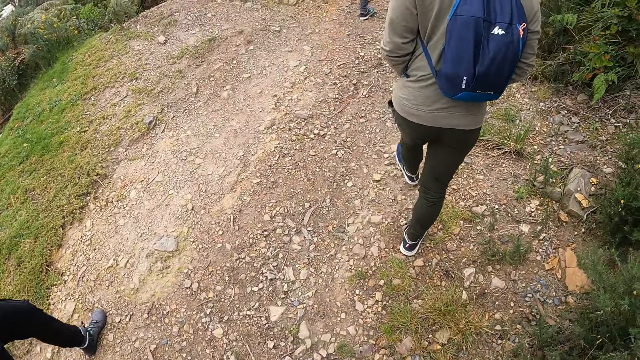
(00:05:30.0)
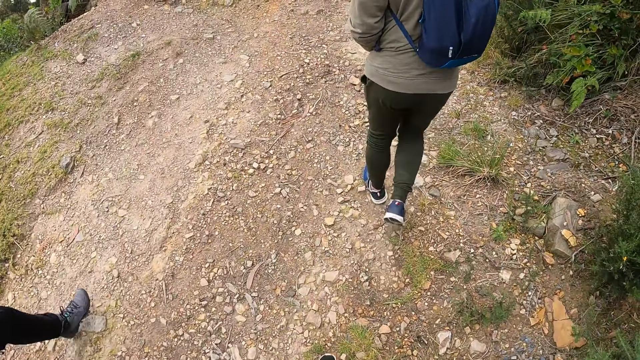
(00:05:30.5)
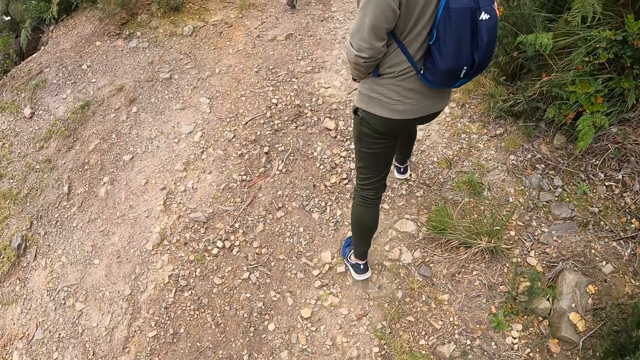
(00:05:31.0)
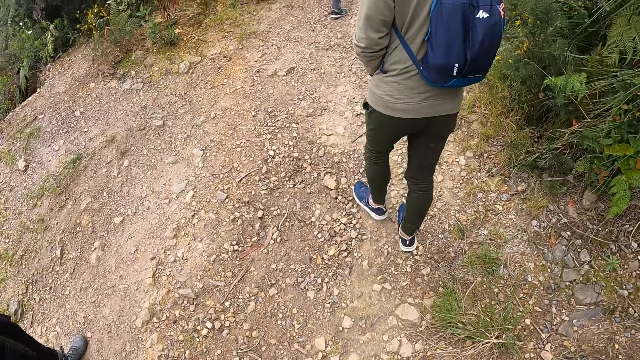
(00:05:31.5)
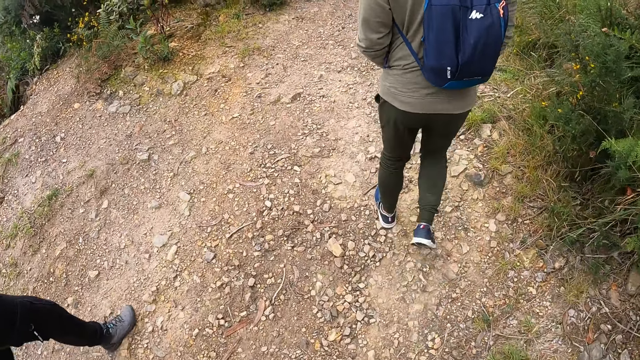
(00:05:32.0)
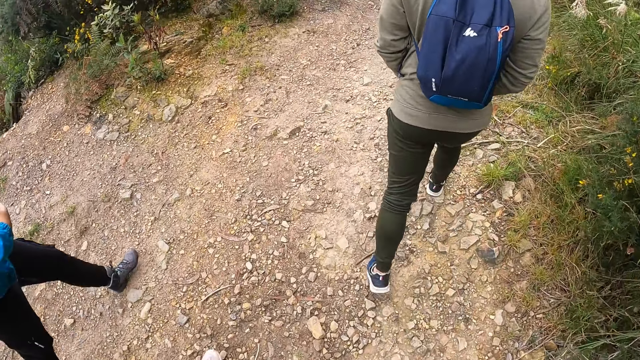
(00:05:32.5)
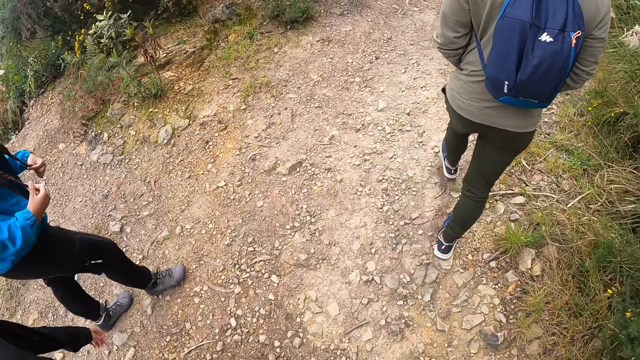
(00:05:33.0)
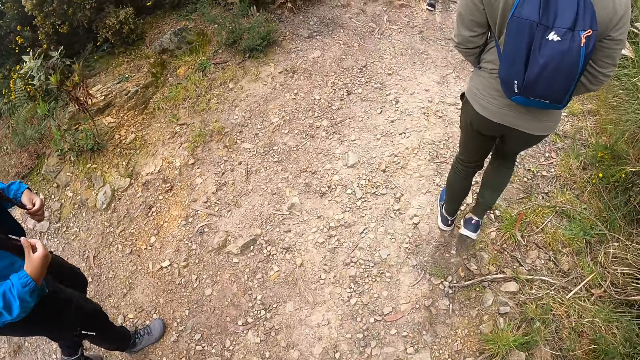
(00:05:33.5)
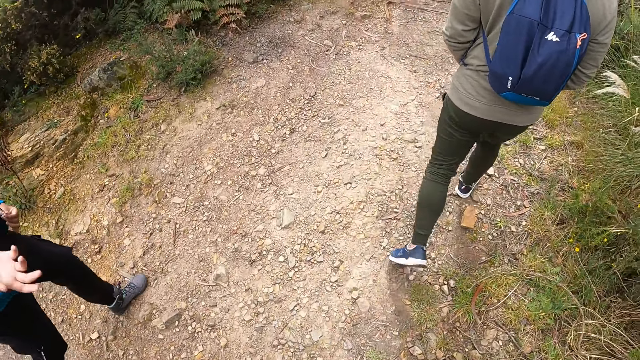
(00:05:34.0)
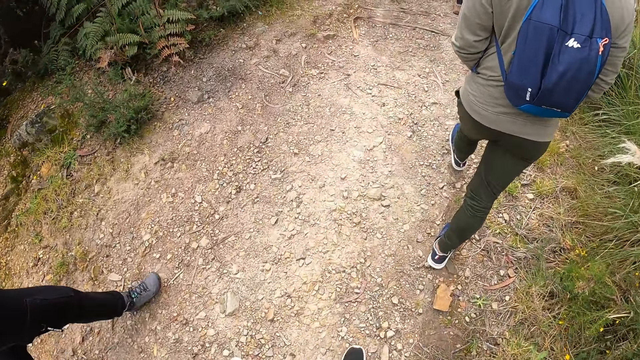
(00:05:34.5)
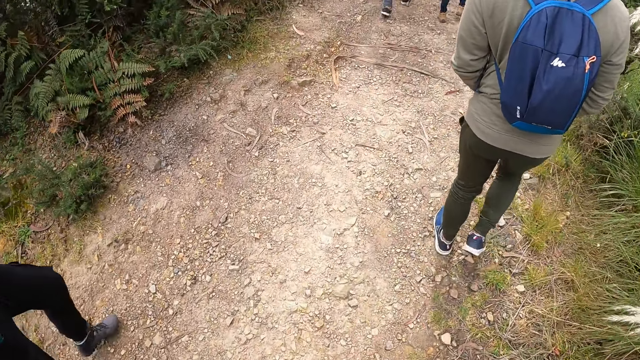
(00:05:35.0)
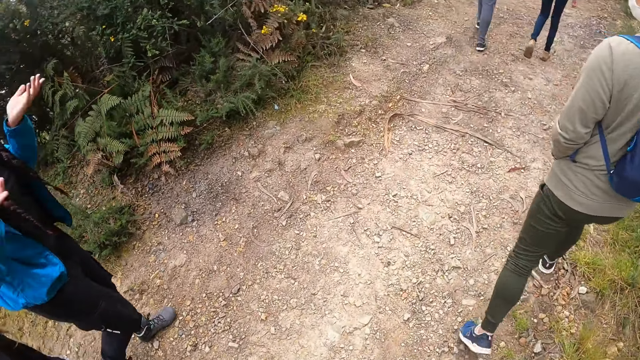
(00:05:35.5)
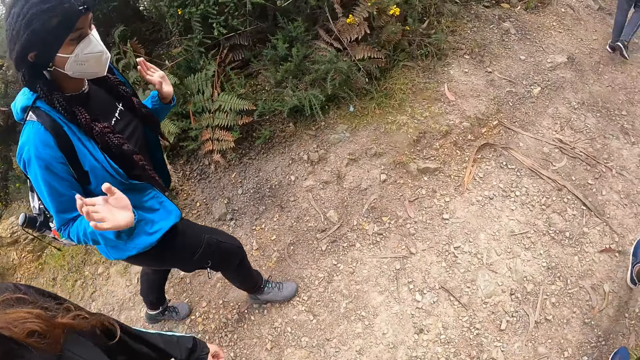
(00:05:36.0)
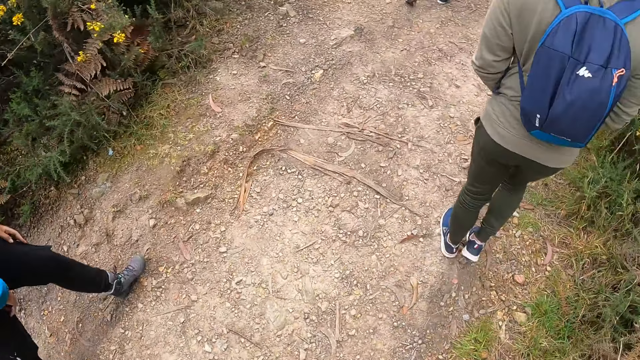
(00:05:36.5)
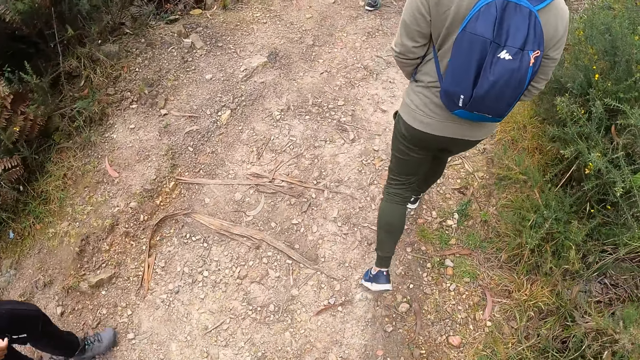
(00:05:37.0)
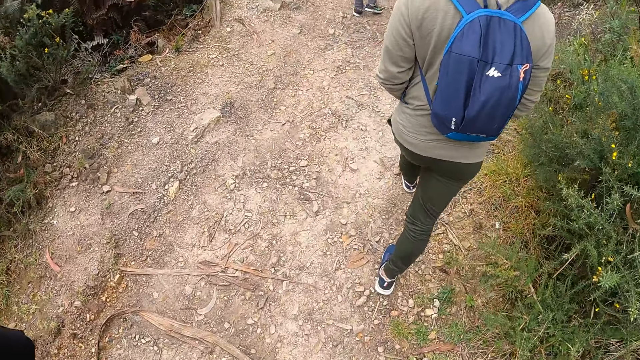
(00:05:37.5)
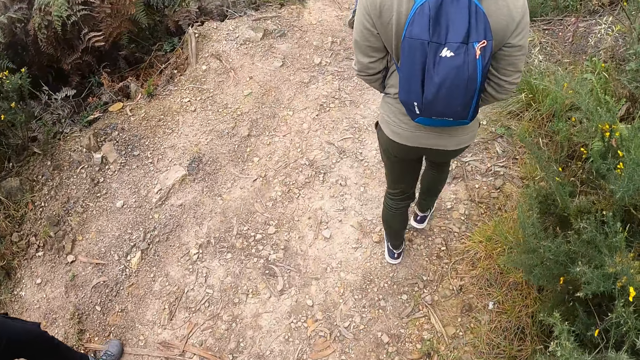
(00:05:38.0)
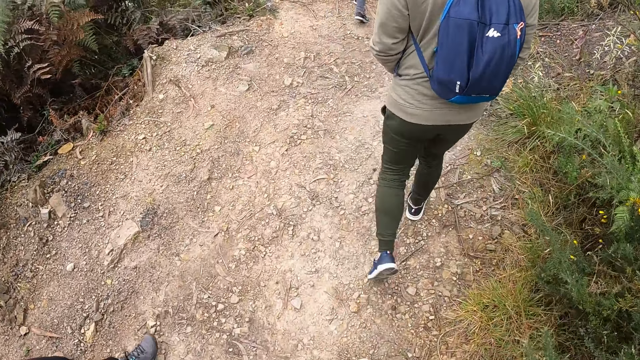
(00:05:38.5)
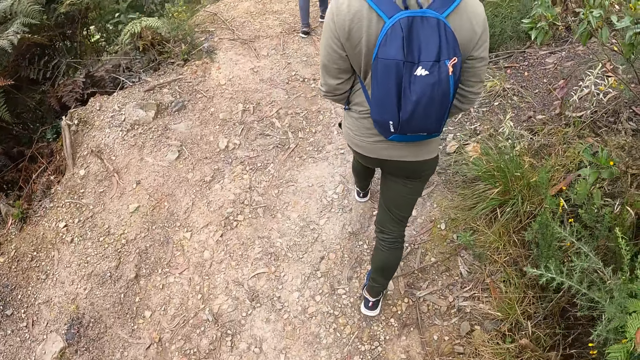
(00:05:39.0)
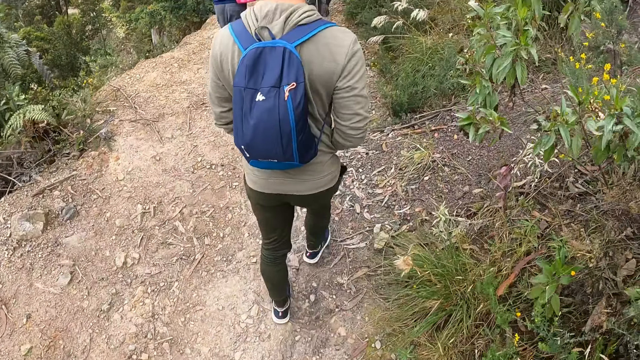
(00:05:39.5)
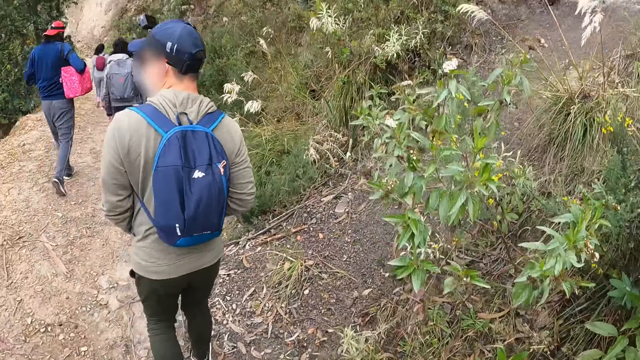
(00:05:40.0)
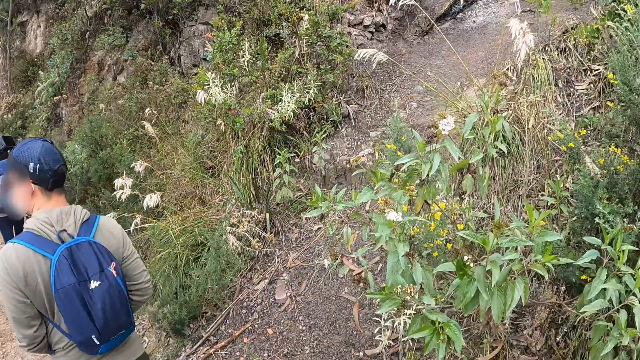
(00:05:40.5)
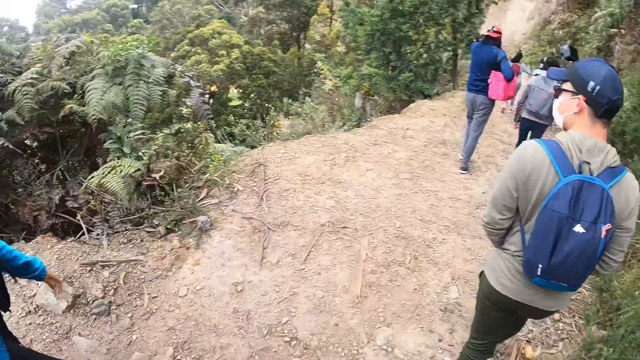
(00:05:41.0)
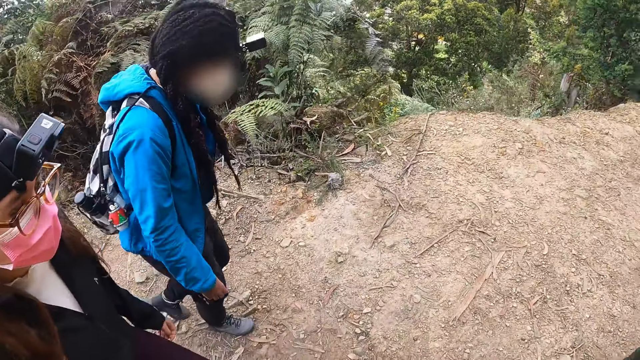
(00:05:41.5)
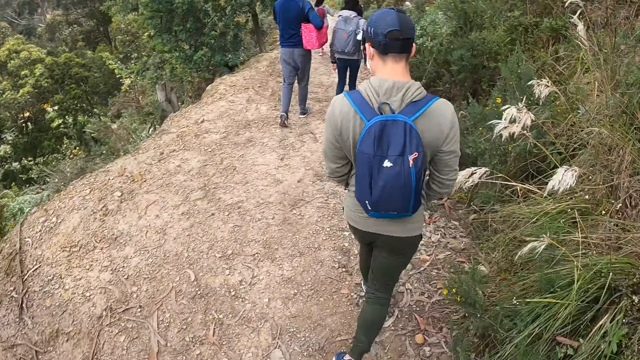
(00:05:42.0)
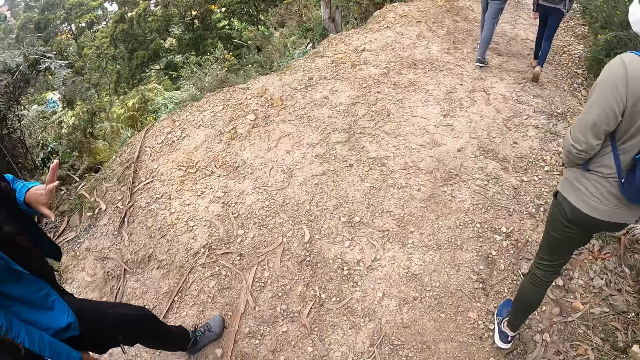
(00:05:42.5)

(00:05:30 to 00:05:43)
The woman holds her hair with her hands. The camera wearer looks aside. They look forward. They walk. They look around.

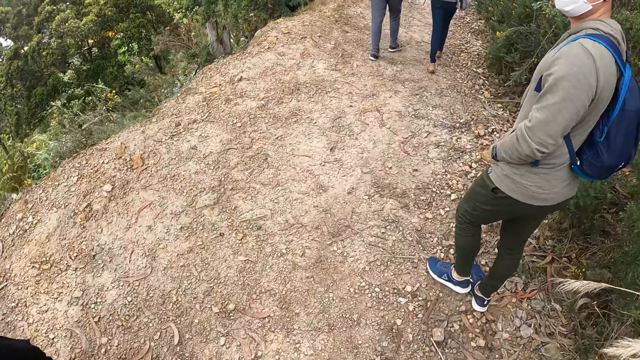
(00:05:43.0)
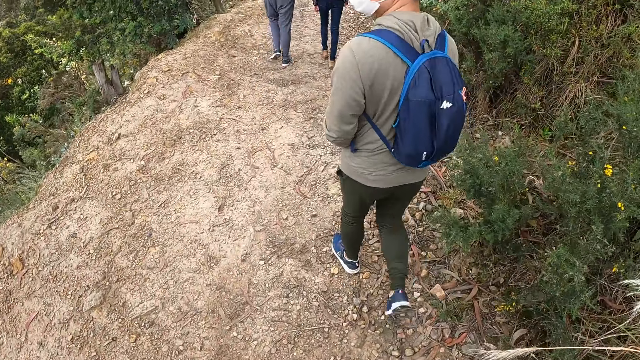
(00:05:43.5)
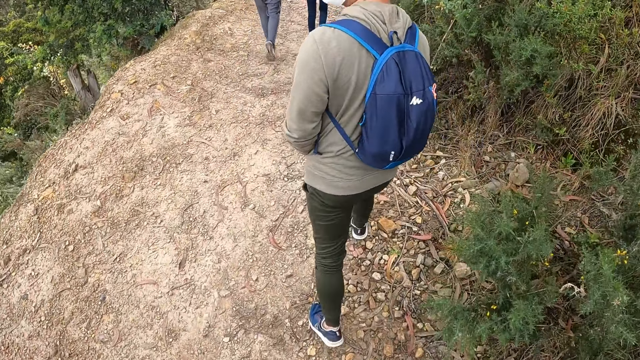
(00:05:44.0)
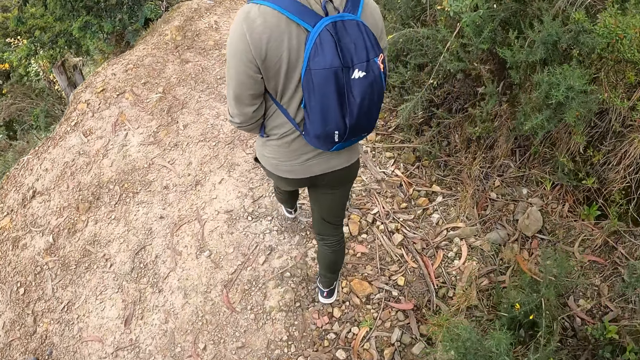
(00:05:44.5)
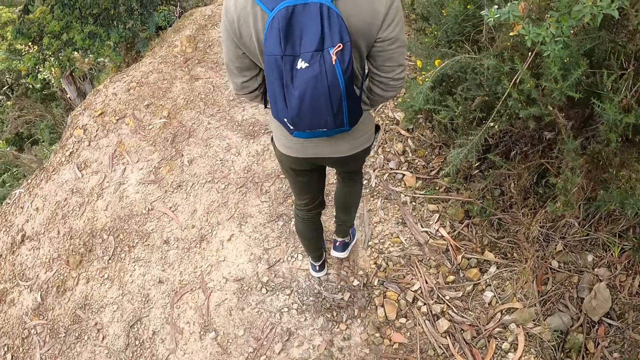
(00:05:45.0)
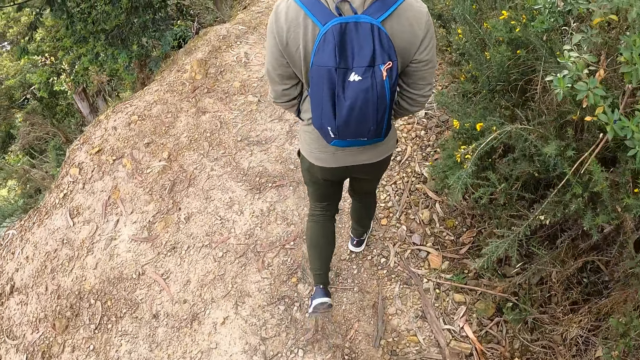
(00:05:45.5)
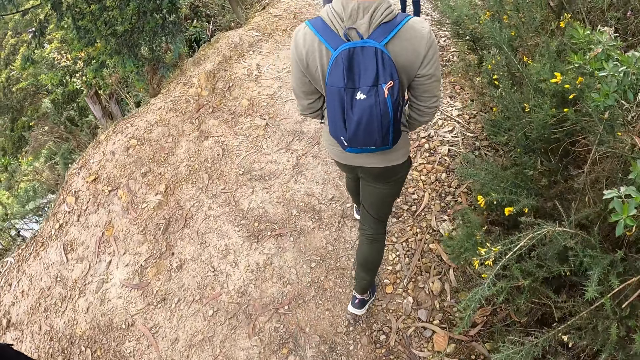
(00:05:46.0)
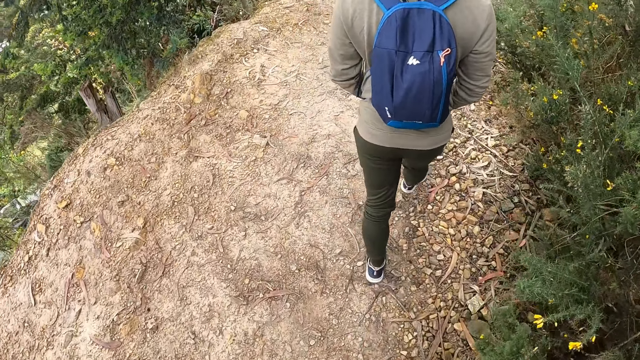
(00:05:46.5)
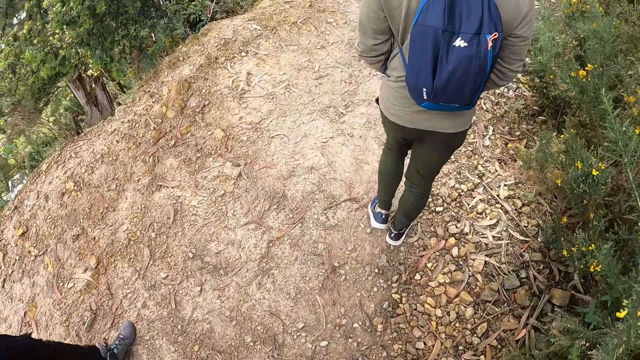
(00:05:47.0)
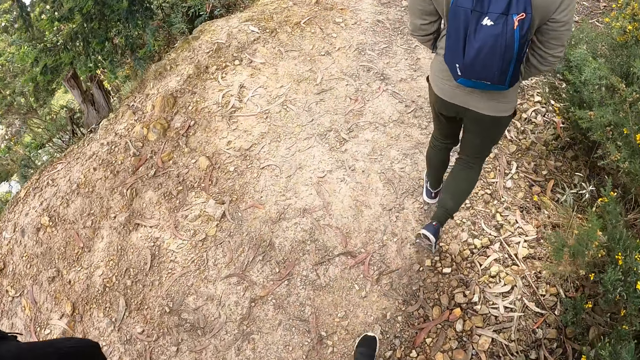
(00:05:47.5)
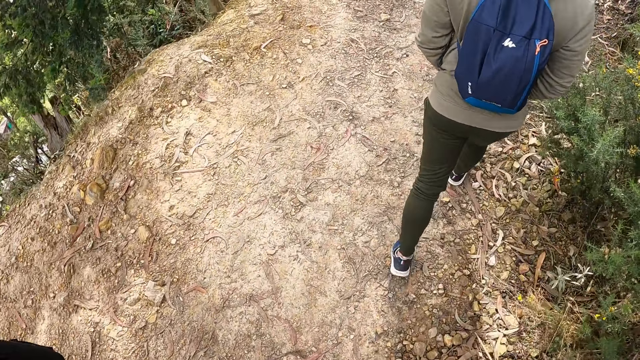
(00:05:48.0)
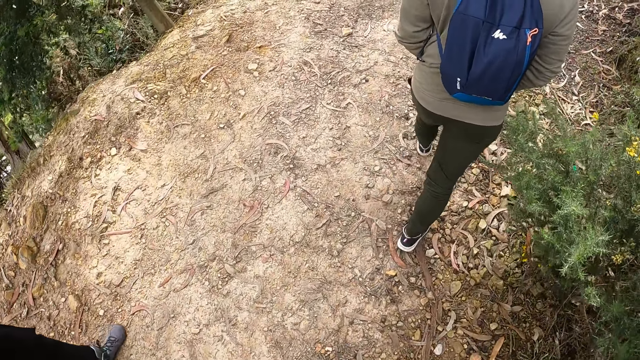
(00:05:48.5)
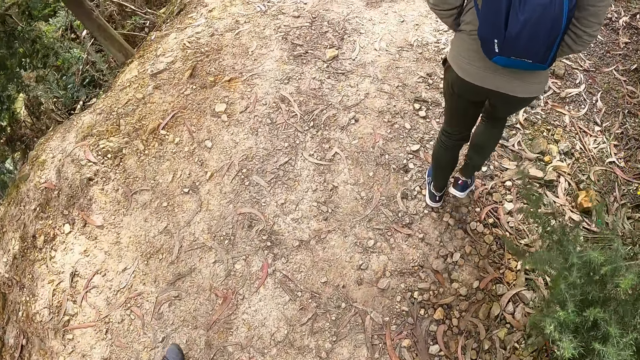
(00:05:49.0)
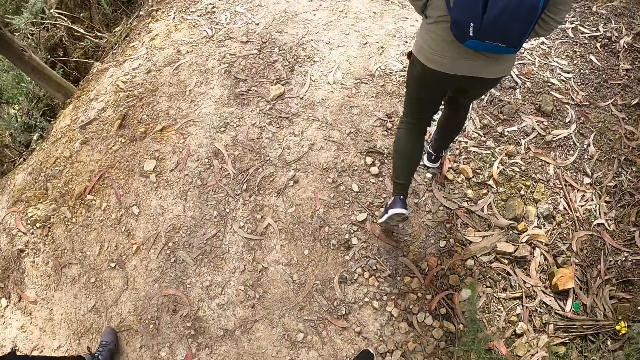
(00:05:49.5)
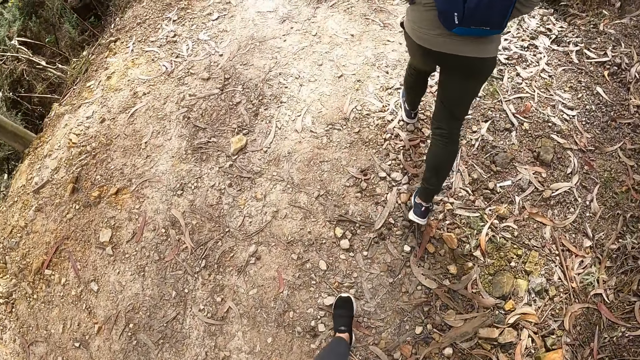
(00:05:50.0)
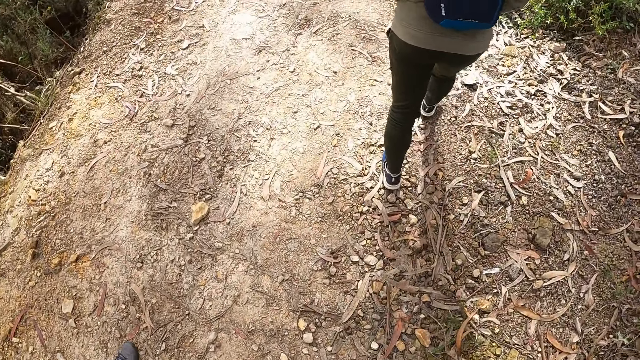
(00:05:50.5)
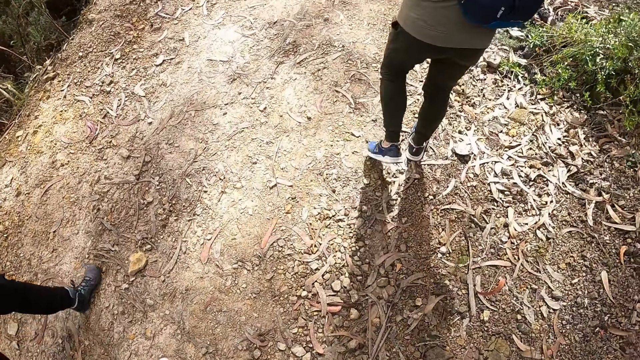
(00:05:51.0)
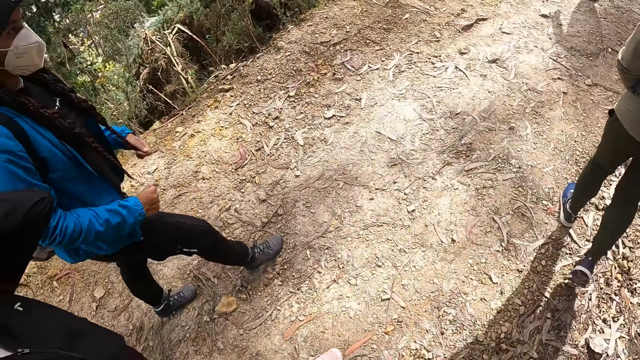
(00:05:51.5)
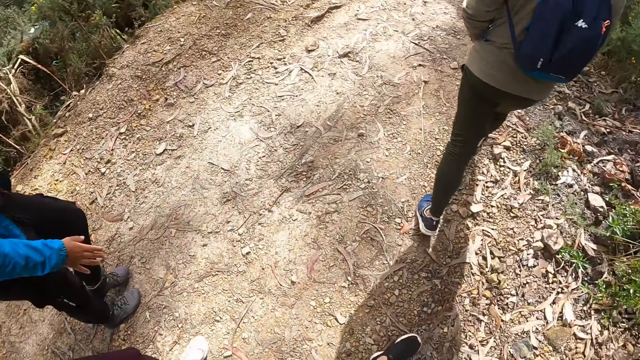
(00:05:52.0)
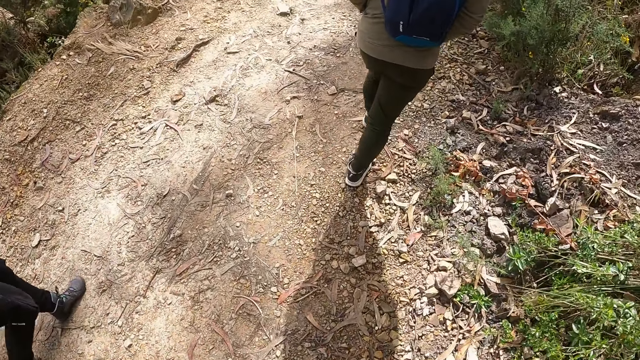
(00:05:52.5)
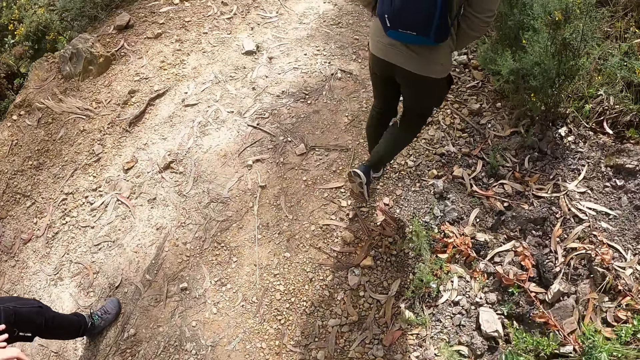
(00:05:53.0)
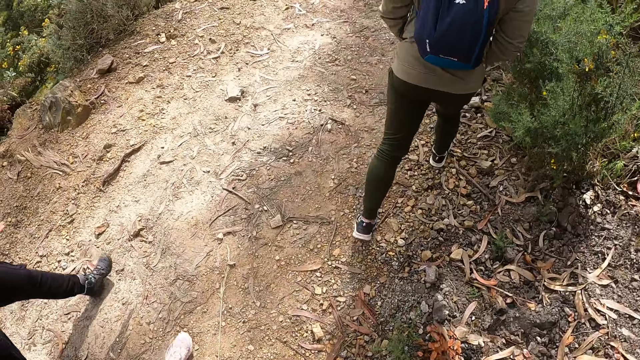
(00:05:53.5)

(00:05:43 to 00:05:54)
The camera wearer walks. The woman removes her hands from her hair. The camera wearer looks aside. They look forward. They walk.
